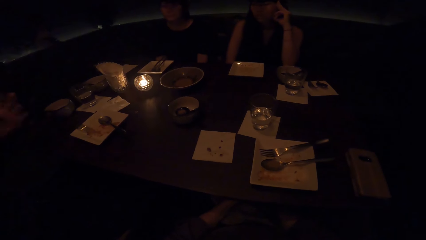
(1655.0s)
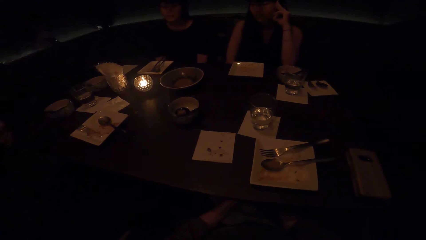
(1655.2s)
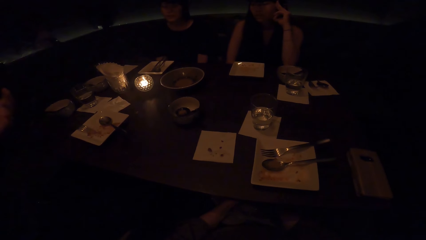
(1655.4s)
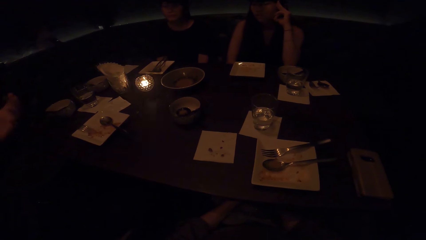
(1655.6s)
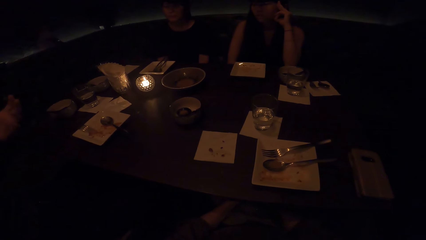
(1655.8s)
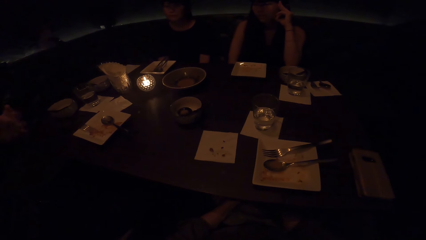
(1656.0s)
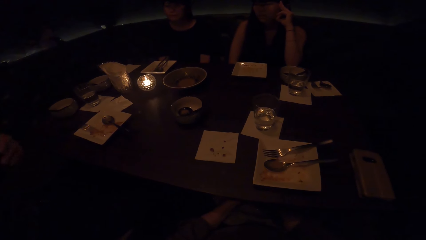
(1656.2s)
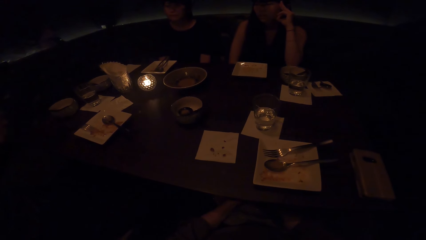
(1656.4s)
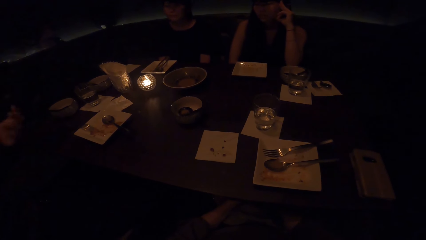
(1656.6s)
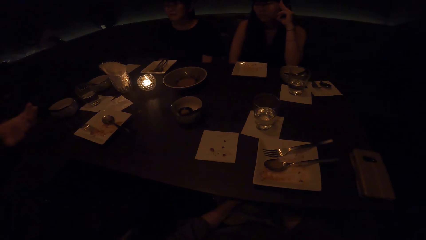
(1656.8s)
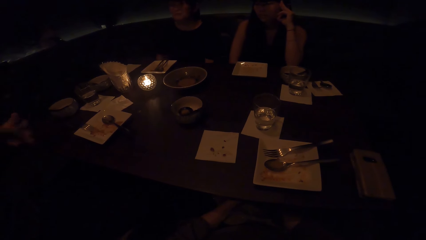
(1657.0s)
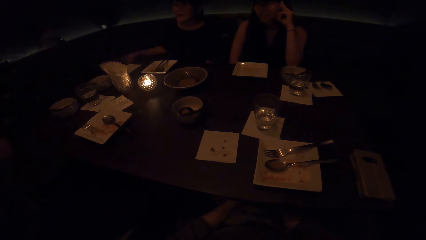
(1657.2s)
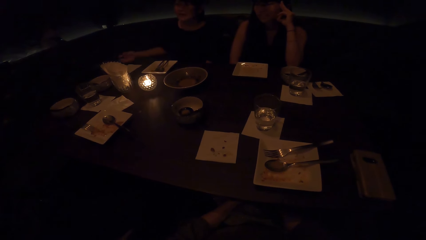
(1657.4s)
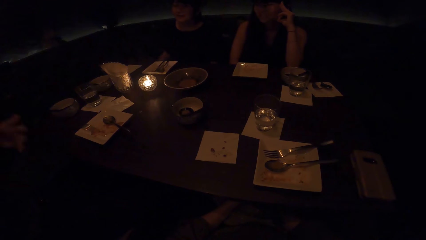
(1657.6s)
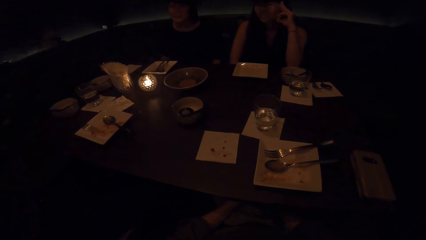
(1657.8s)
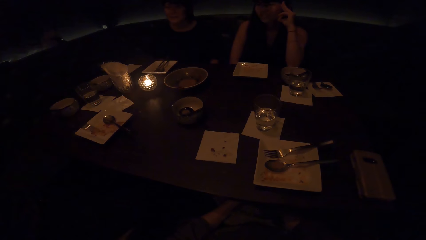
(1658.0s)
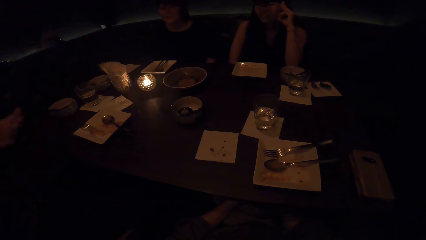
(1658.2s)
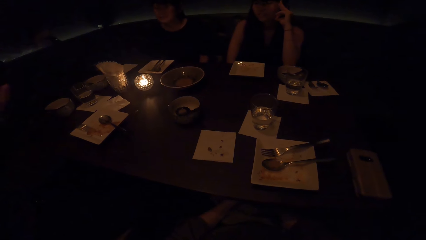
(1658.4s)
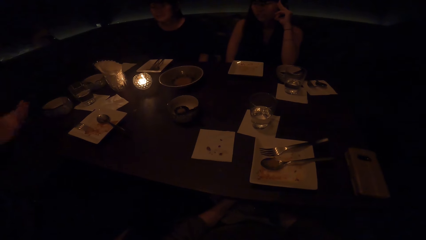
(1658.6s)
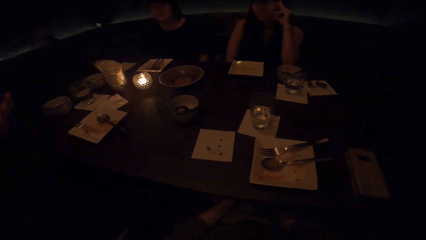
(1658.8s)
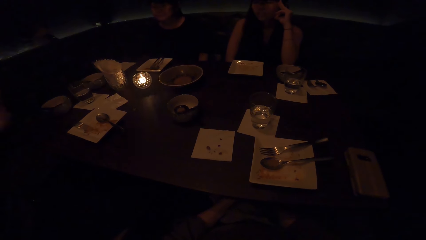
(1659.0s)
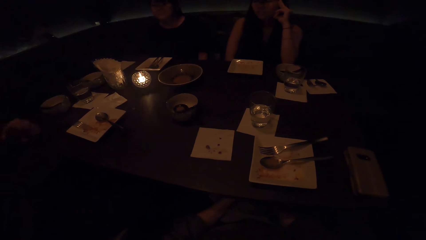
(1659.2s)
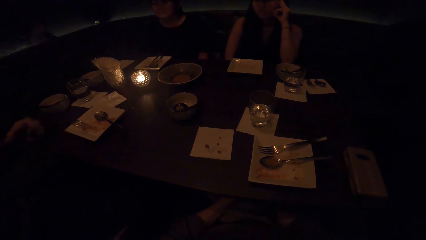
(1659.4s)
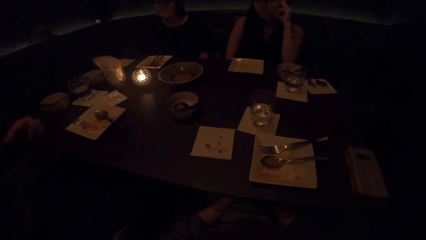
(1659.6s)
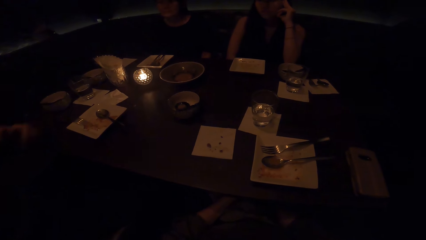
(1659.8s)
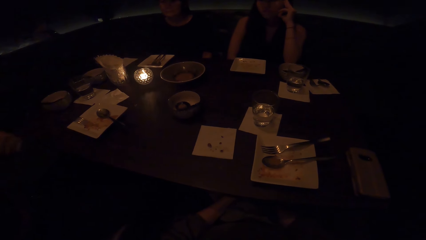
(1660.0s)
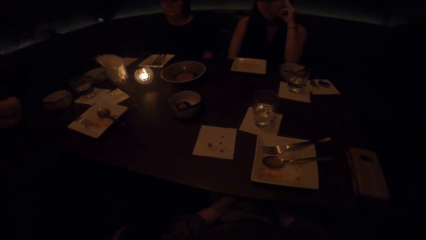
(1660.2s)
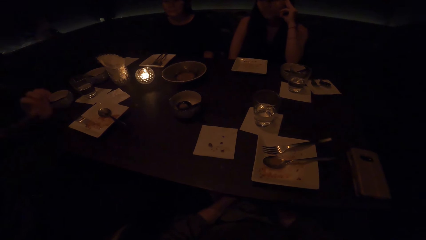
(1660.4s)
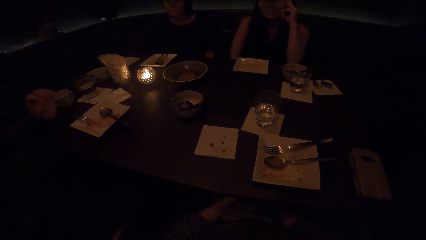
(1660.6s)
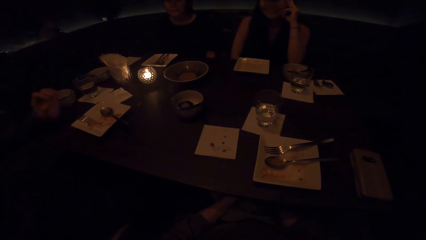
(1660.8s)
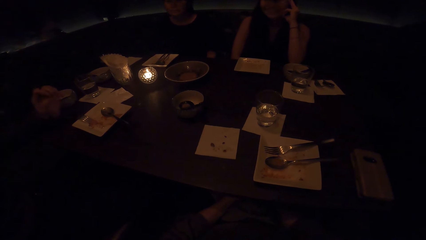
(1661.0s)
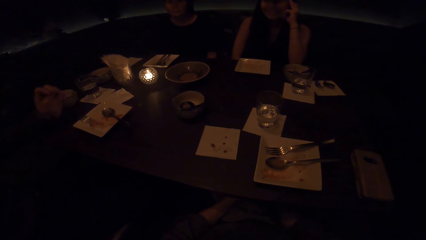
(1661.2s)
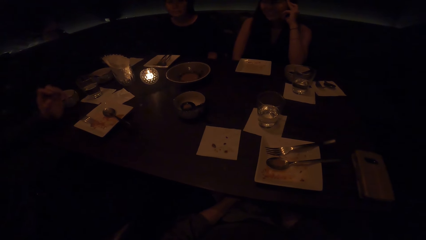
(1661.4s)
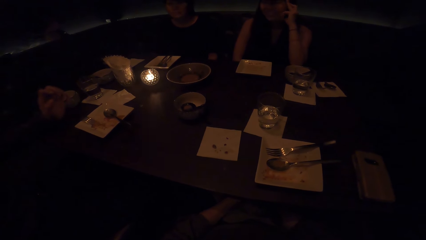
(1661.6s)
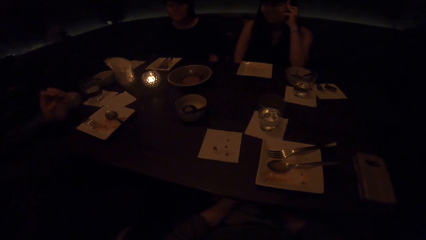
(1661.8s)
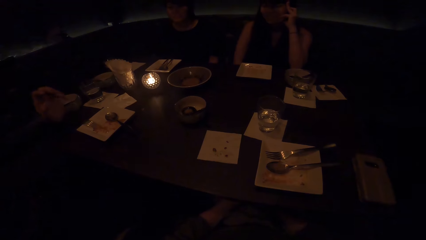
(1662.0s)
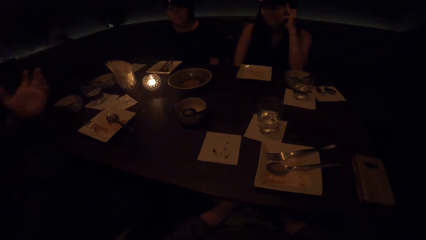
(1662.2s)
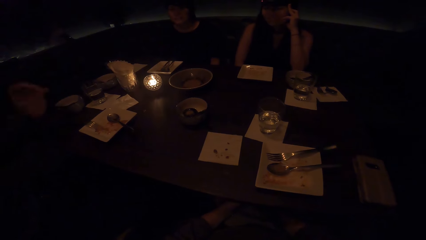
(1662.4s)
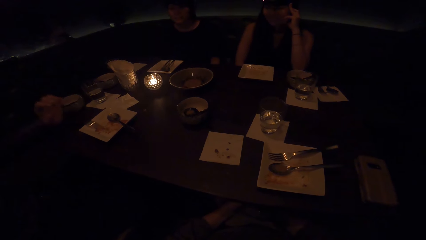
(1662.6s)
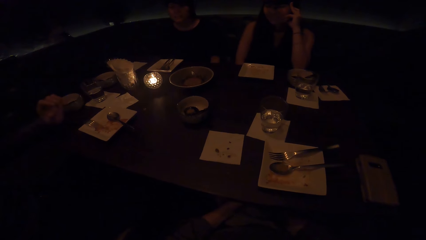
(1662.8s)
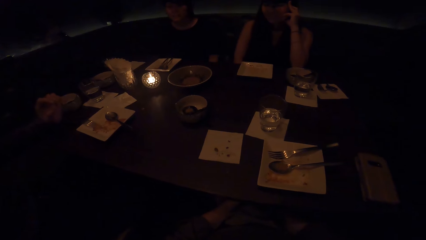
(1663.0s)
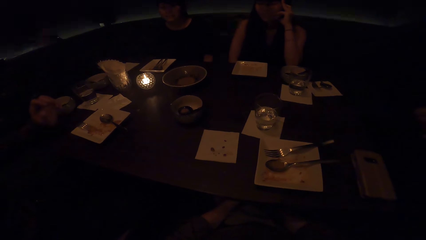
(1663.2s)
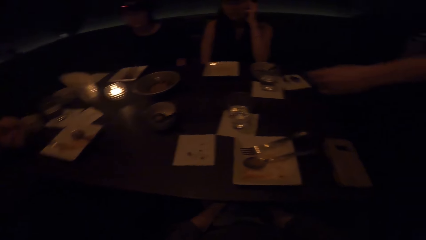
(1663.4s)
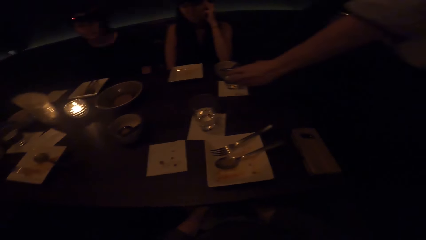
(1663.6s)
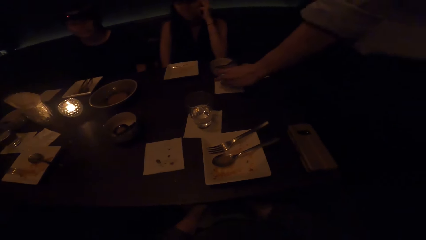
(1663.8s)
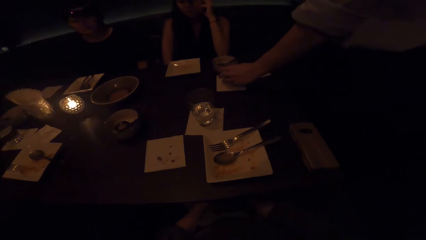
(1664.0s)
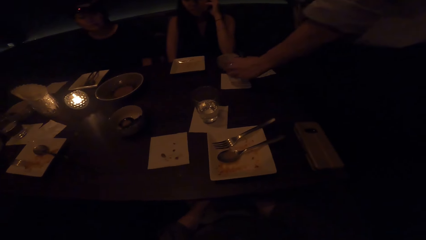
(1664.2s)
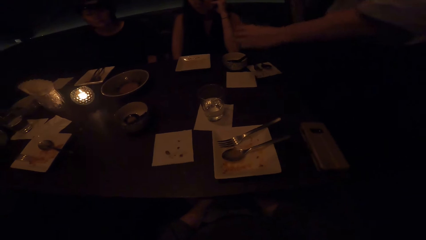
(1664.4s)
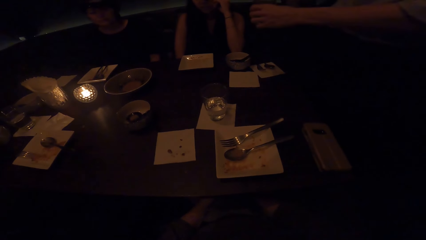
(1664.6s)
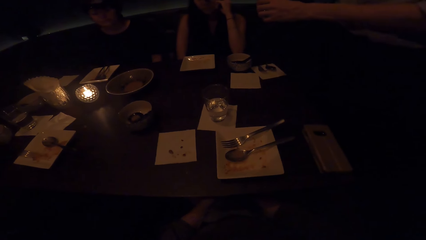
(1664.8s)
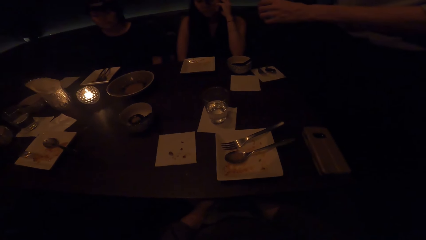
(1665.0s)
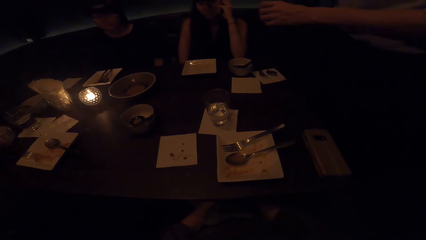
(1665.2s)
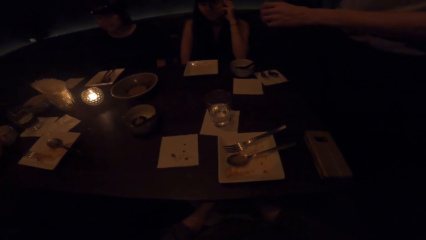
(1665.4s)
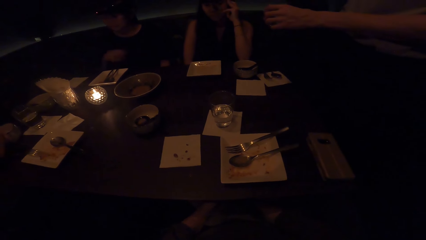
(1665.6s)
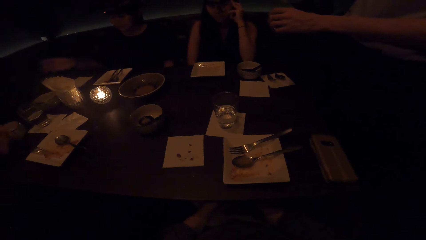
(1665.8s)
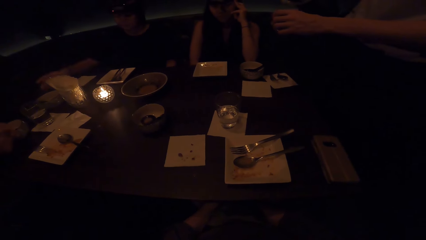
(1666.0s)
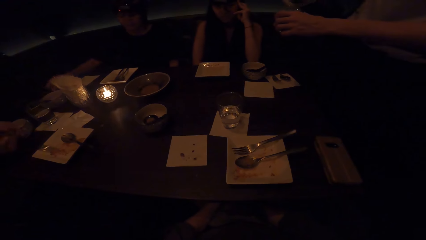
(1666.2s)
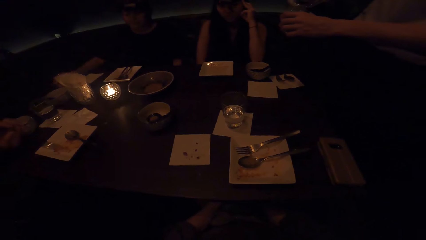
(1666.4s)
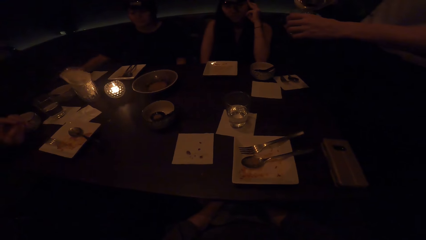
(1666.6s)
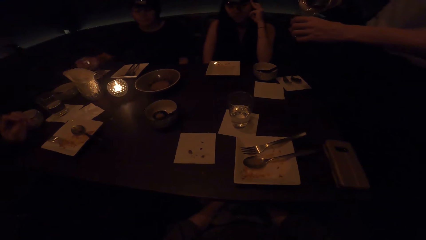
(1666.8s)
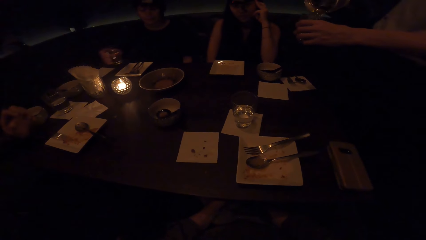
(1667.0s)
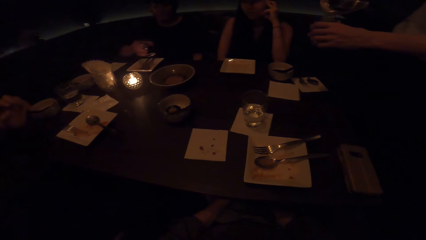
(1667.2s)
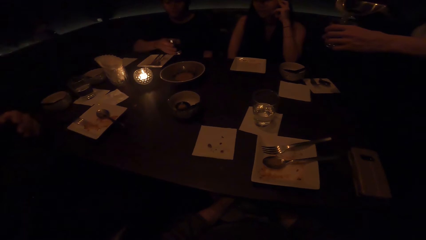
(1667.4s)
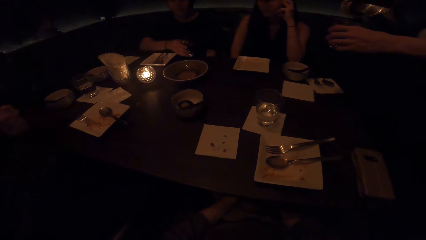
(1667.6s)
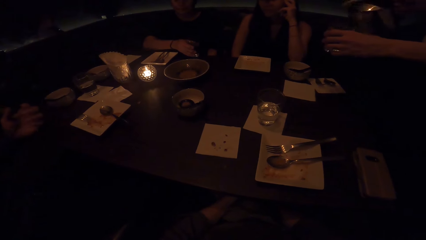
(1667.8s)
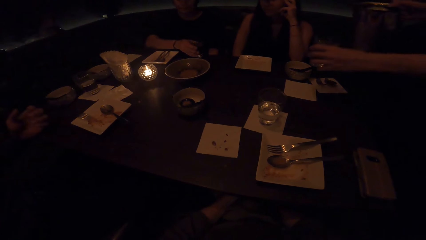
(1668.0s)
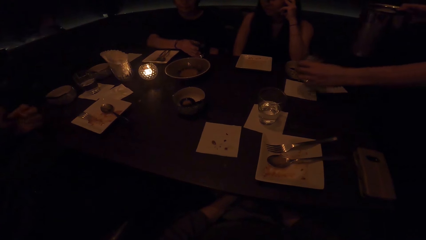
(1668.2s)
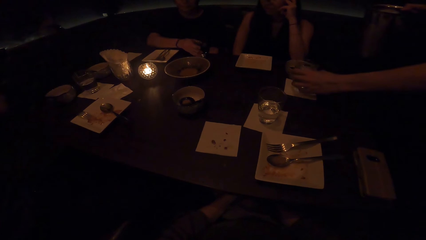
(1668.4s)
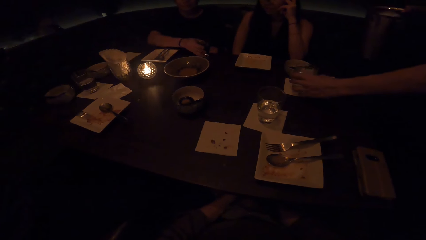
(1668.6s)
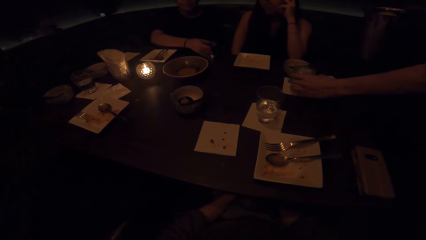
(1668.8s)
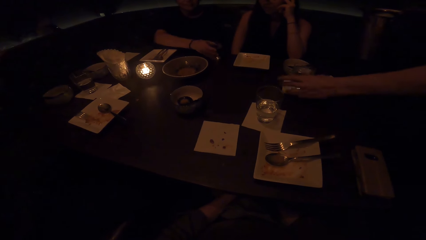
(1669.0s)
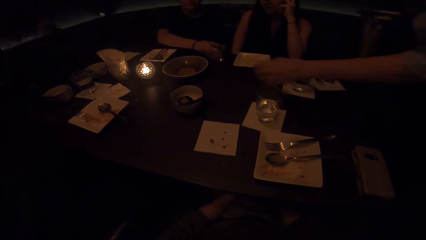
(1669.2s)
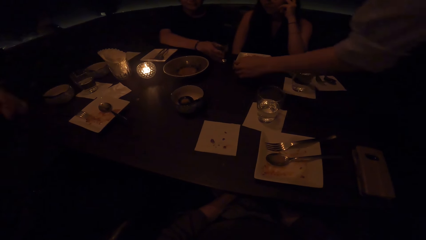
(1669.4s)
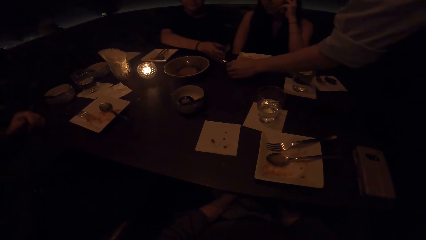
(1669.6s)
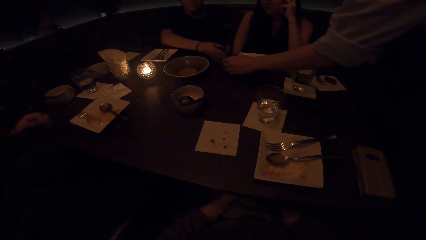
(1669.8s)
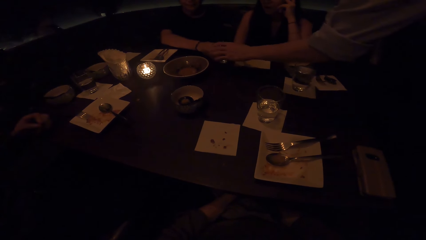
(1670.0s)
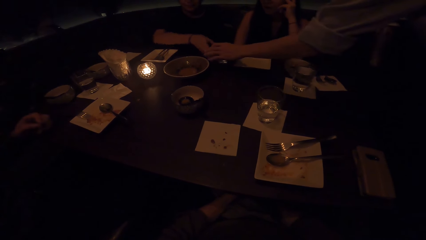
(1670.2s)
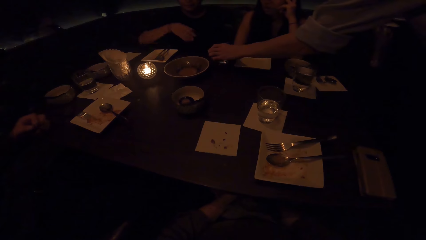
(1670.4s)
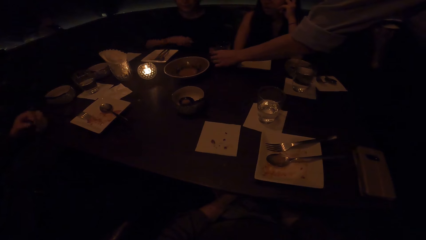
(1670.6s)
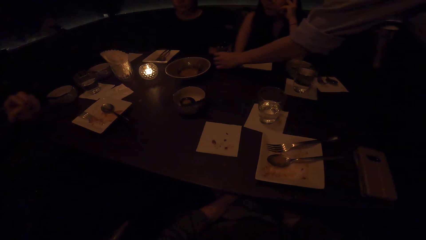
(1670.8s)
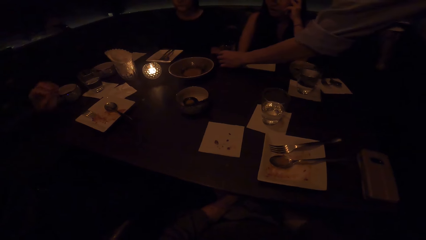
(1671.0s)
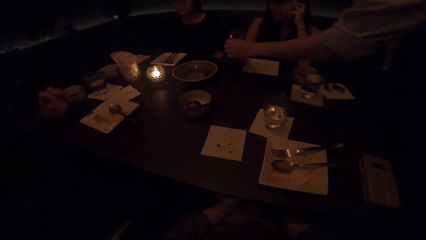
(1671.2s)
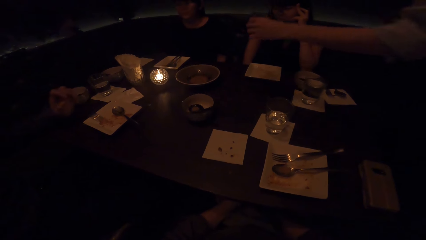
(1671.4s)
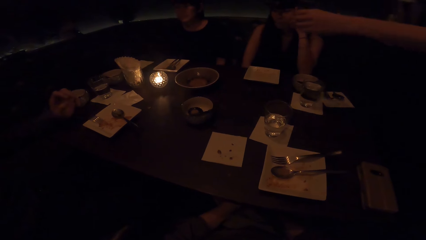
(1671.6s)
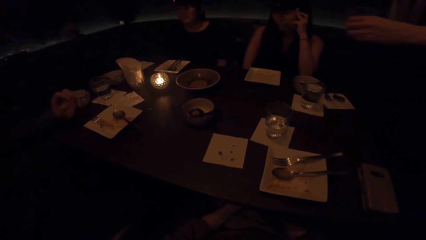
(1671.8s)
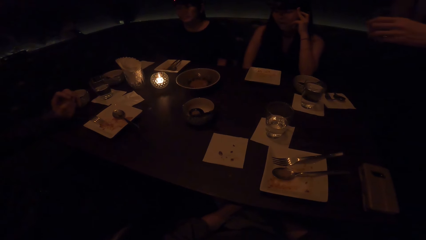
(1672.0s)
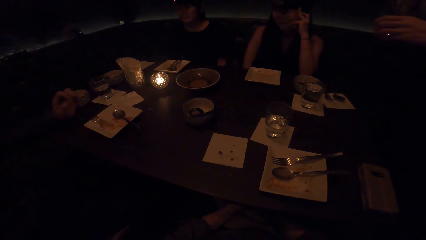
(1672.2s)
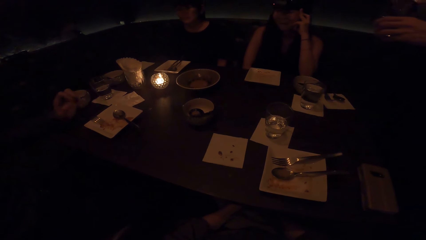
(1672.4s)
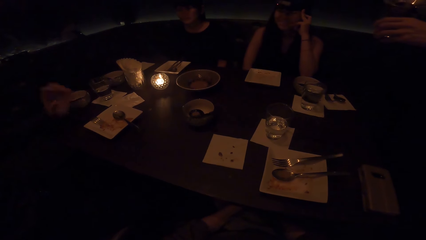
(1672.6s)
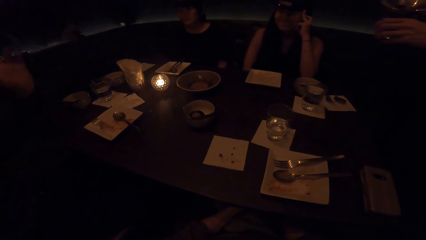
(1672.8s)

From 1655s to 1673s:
A person converses. Another person picks up a glass of water from the table. The other person pours water in the glass. The first person passes the glass. The other person puts the glass of water on the table. The other person takes another glass of water. The first person picks up the glass.
